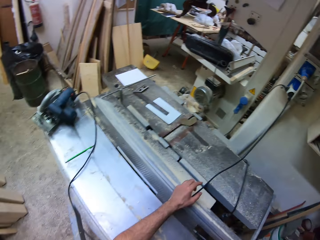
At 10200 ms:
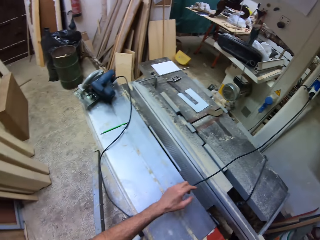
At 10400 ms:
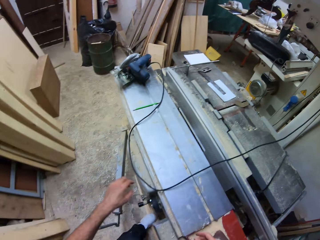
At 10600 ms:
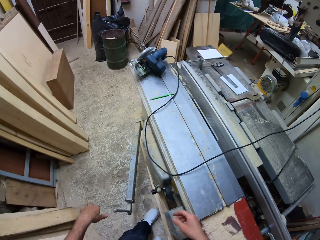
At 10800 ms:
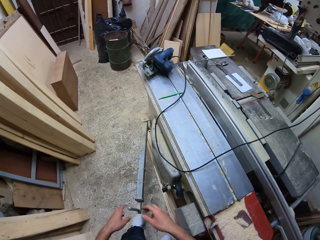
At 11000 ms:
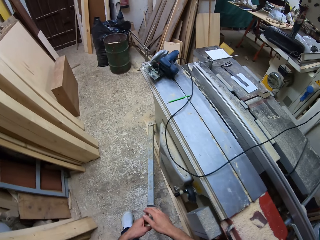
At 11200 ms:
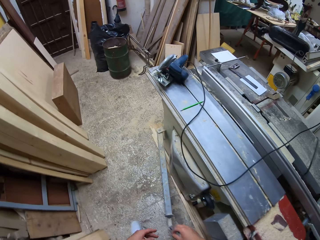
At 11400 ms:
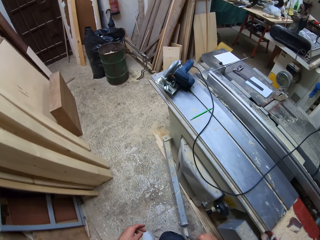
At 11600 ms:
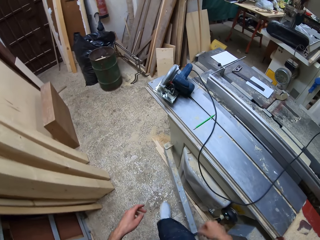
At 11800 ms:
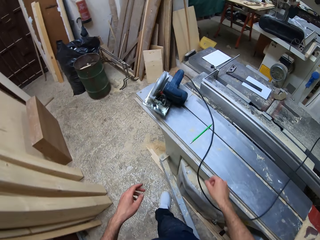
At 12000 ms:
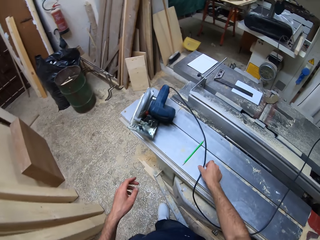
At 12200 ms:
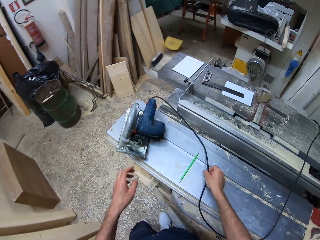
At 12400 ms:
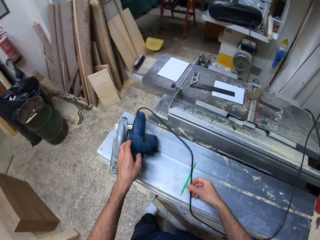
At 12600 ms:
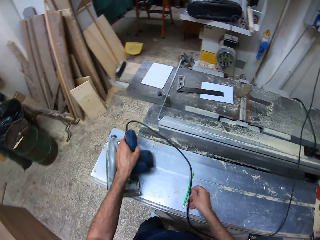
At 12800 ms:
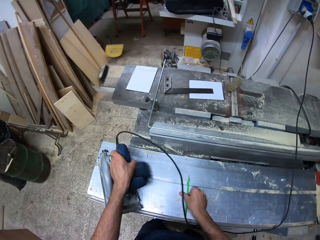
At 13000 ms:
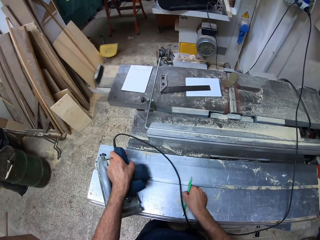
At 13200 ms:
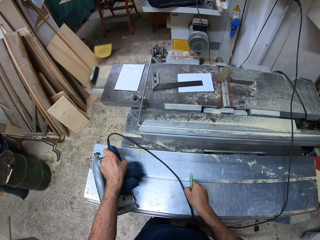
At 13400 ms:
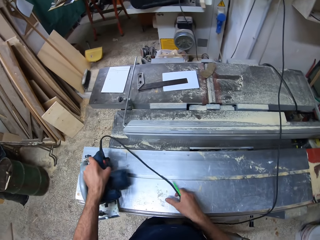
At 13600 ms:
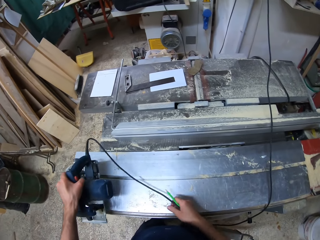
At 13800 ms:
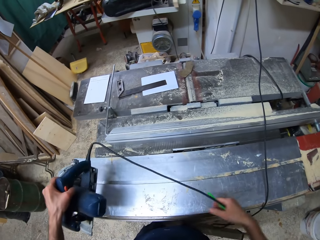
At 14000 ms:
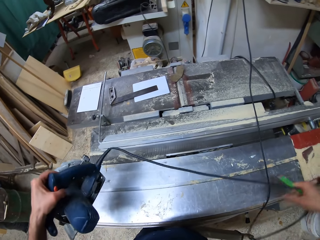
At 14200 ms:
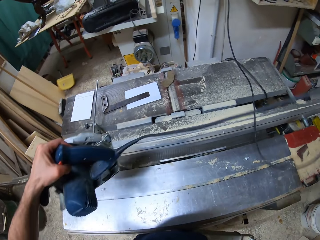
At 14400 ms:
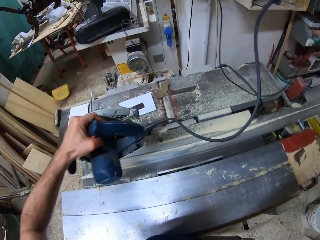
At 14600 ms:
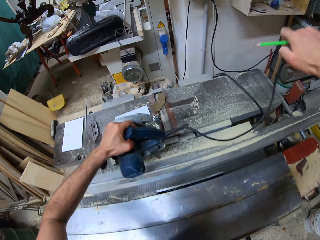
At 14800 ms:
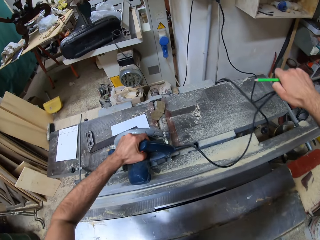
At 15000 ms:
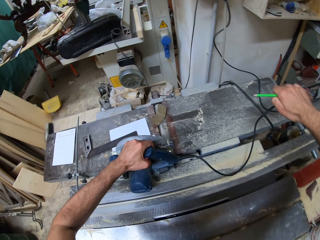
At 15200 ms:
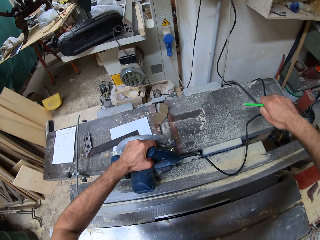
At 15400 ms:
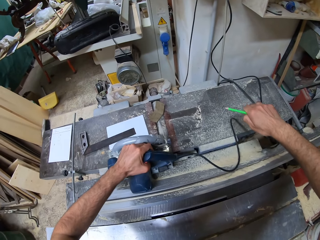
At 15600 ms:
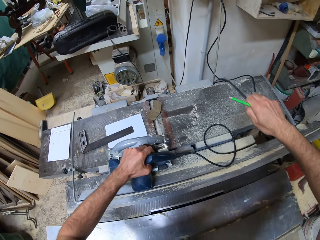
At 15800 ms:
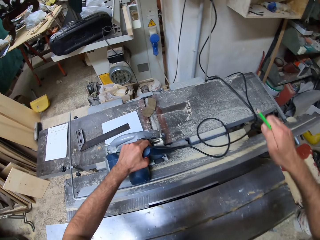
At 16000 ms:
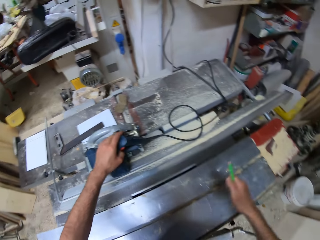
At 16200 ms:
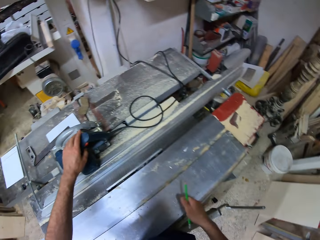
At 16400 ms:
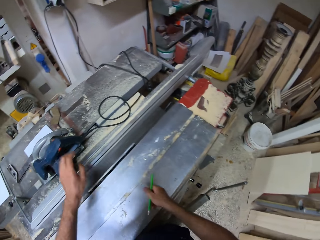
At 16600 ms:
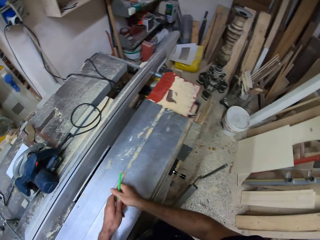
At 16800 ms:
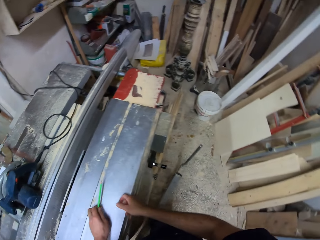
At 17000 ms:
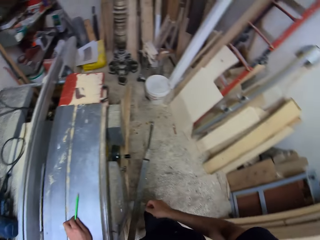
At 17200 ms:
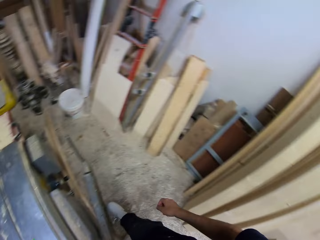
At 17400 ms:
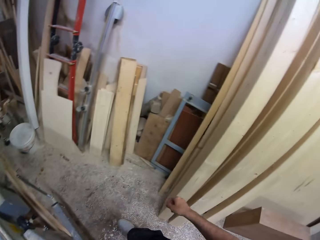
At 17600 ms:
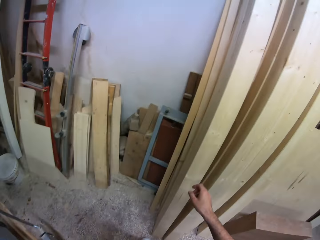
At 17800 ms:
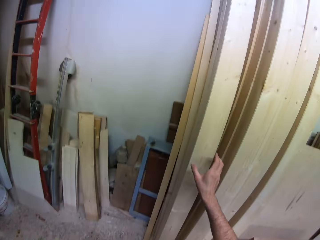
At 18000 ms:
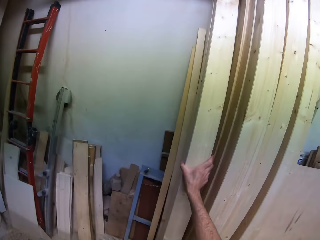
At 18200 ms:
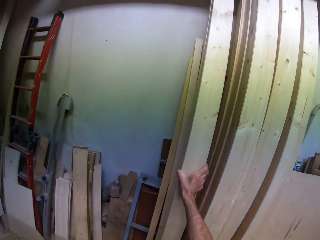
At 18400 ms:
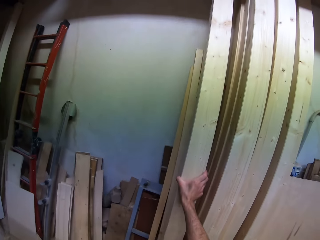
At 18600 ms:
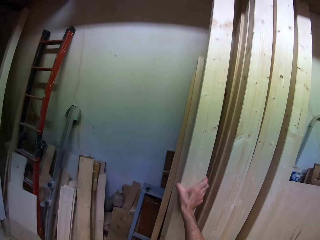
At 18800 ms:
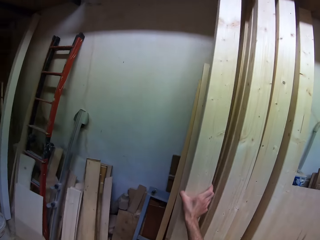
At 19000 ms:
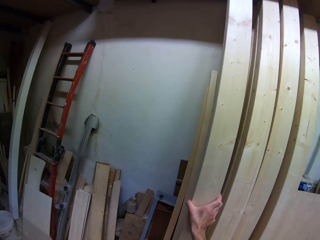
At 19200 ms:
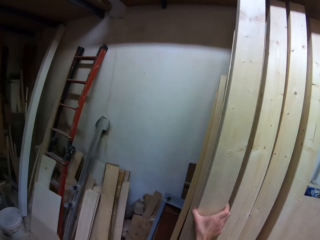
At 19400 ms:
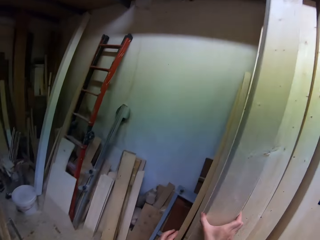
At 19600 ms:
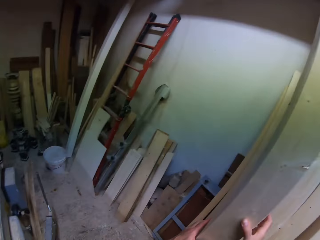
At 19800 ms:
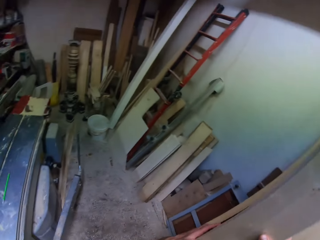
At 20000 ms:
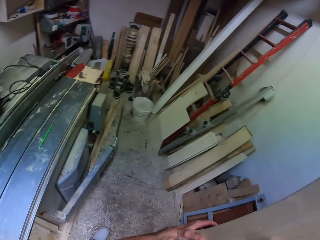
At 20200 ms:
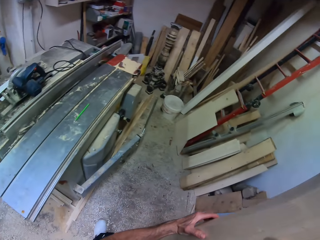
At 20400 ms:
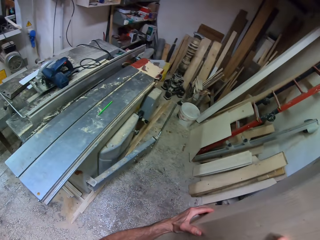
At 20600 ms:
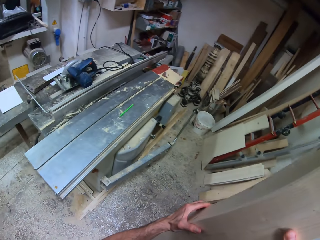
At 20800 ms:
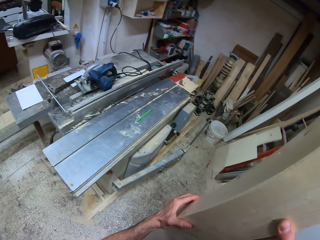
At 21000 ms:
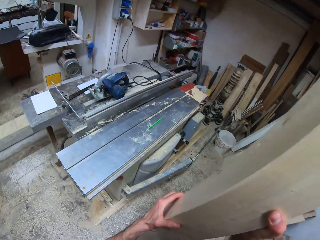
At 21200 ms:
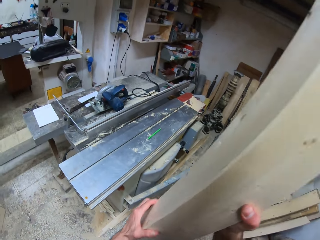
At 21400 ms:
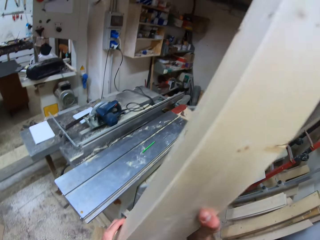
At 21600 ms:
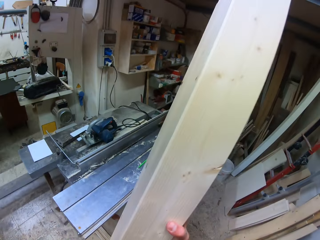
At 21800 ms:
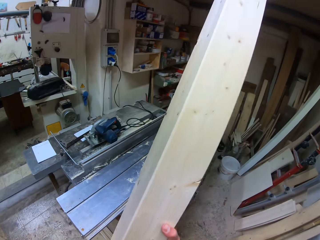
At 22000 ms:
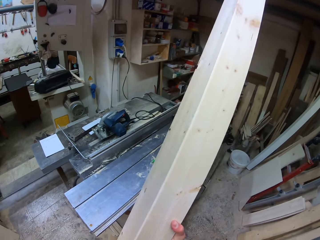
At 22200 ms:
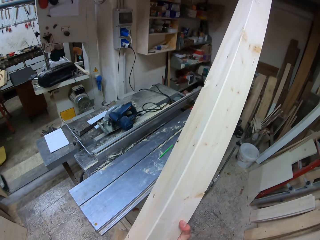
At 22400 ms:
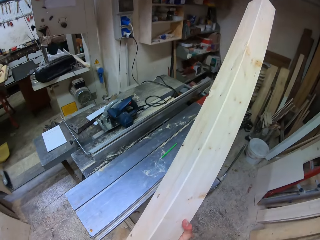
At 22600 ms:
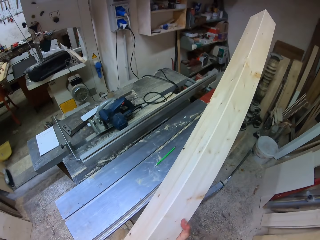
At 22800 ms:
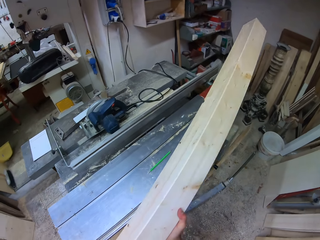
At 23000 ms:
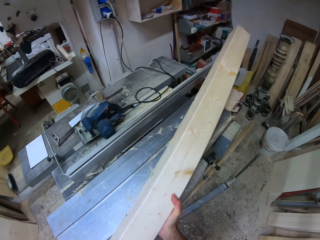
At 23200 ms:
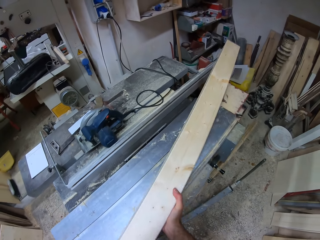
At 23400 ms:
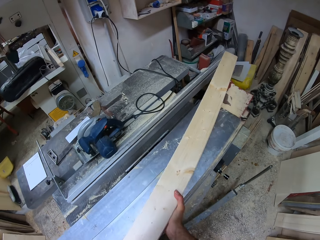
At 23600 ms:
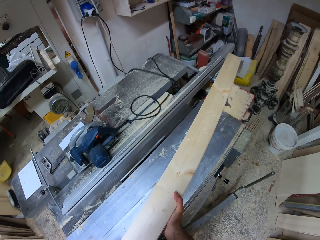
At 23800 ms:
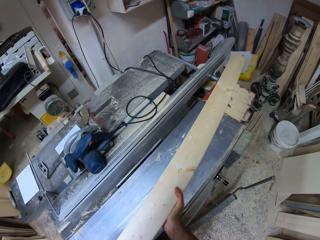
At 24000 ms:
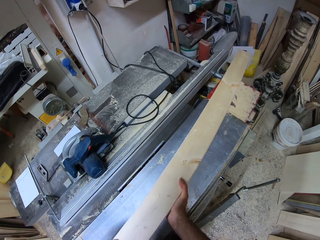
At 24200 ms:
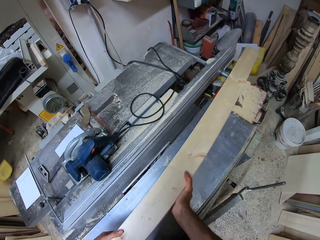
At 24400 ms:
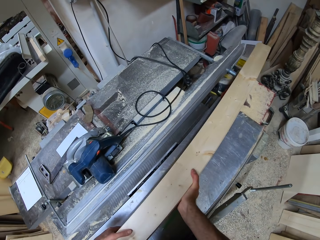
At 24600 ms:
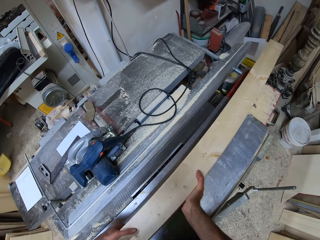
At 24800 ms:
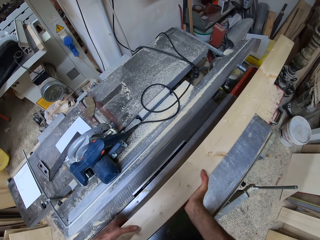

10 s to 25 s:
The camera wearer walks in the workshop. He picks up the sawing machine from the metal workbench with his left hand. He picks up a carpenter pencil from the metal workbench with his right hand. He drops the sawing machine on the metal workbench with his hands. He transfers the carpenter pencil from his right hand to his left hand. He drops the carpenter pencil on the metal workbench with his left hand. He picks up wood with his right hand. He carries the wood with both hands. He puts the wood on the metal workbench with his hands.

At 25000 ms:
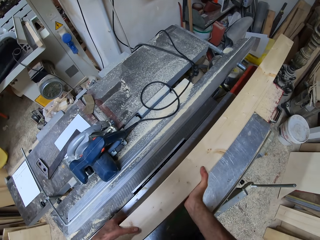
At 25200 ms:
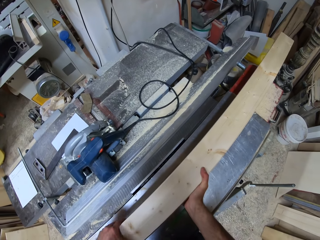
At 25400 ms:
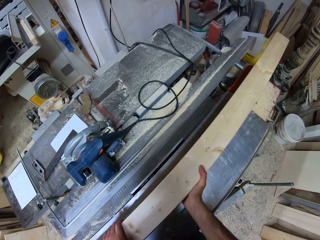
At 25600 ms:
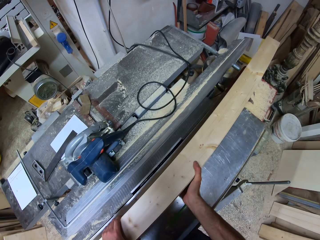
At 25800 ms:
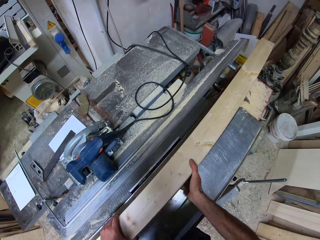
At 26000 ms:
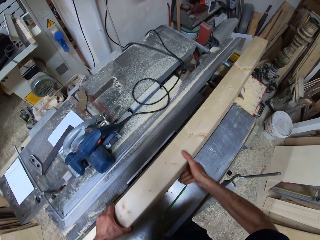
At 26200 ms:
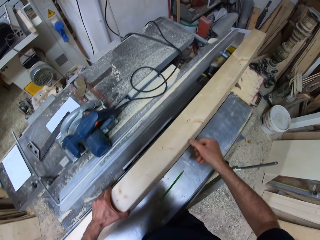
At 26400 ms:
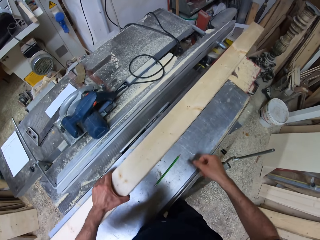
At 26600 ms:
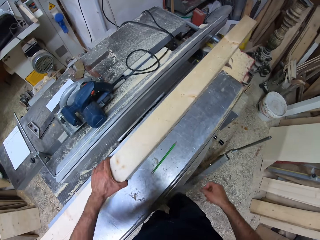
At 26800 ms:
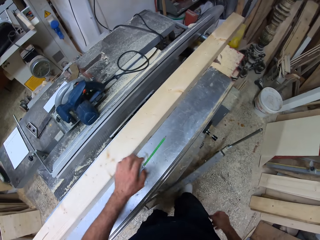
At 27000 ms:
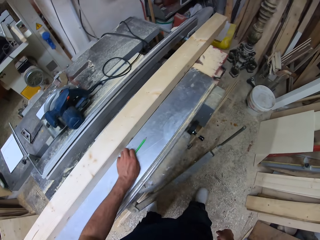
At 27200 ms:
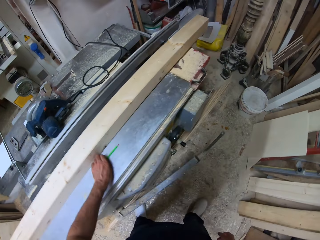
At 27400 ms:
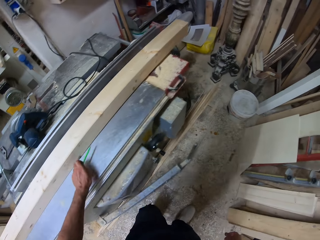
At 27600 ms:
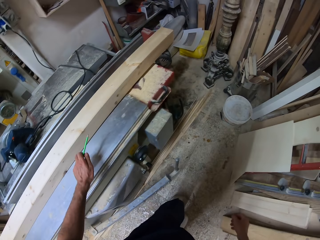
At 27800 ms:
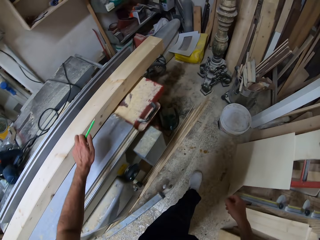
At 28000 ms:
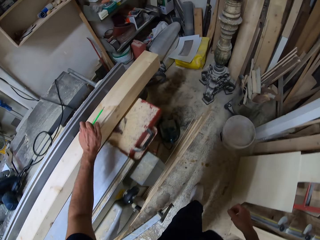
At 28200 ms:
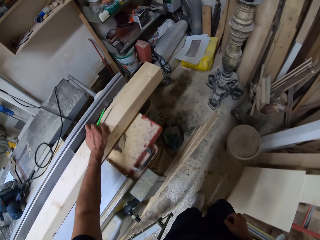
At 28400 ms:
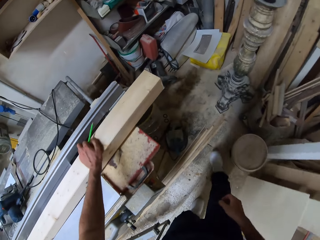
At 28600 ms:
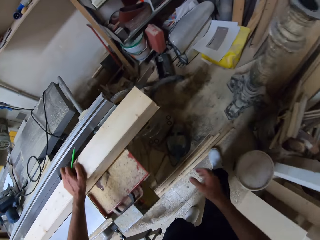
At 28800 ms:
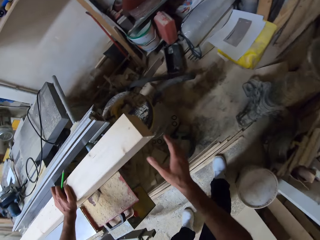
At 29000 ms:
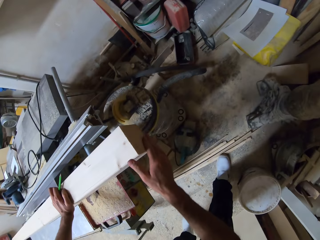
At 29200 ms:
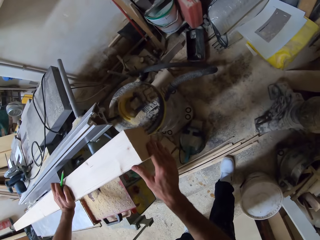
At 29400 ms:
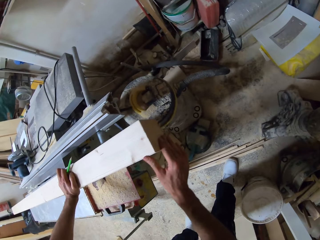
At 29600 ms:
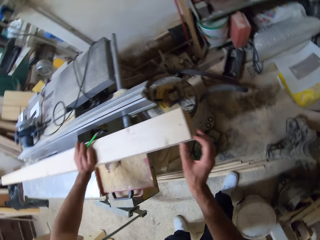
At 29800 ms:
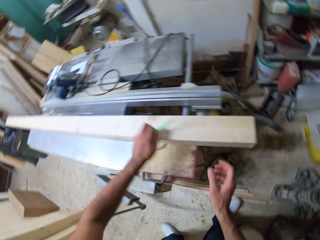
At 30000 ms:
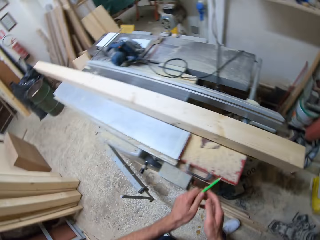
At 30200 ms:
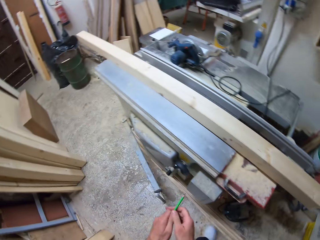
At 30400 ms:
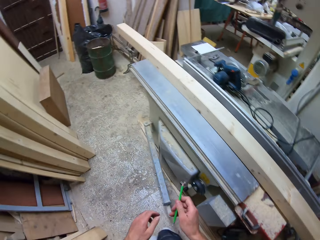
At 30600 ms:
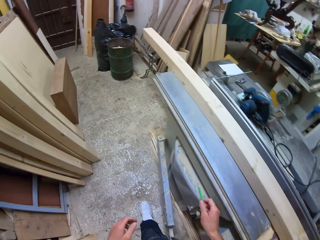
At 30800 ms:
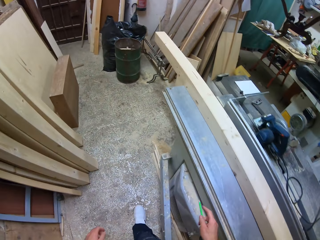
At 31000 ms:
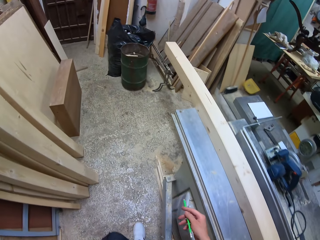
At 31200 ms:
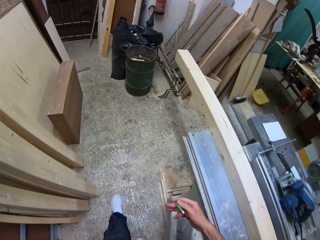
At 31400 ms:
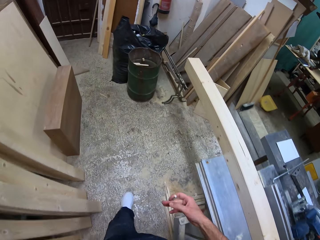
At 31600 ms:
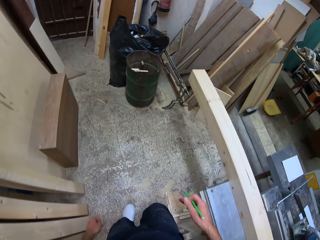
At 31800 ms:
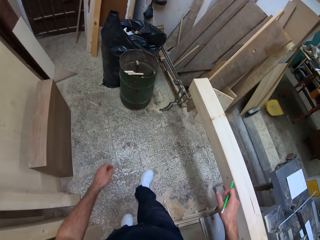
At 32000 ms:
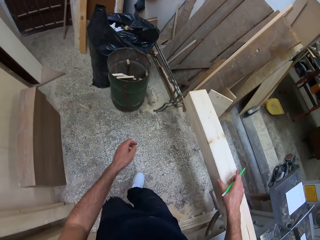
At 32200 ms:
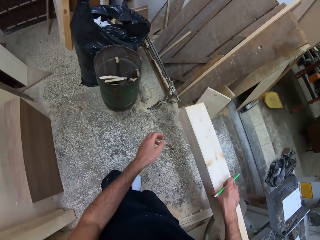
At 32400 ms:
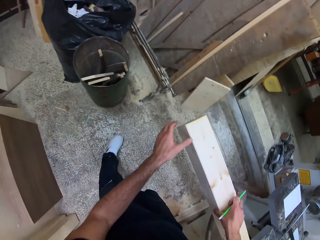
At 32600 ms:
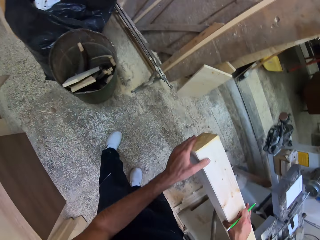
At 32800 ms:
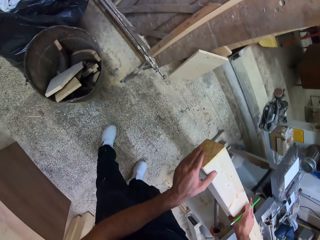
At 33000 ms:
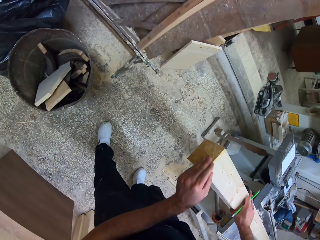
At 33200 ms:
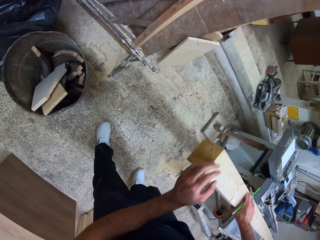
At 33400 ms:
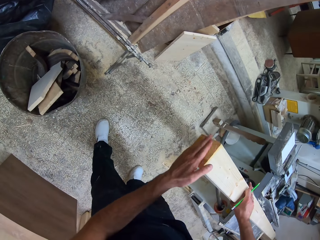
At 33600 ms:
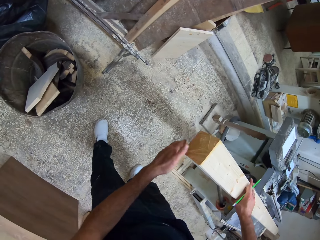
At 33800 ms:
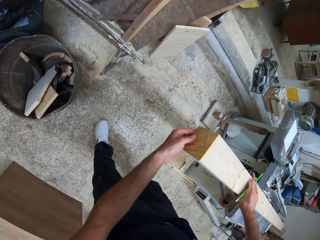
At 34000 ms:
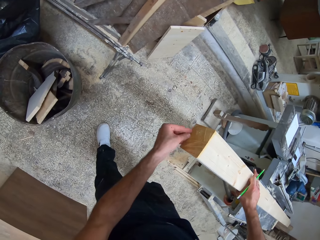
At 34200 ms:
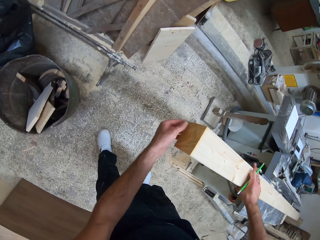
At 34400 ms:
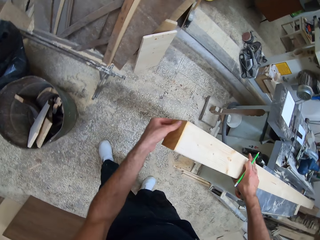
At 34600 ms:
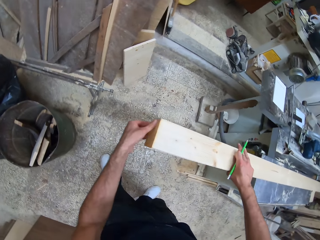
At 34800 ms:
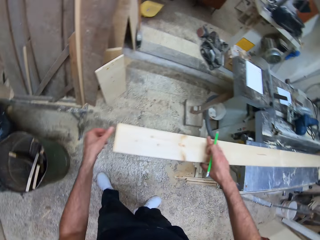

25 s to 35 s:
The camera wearer walks in the workshop. He picks up the carpenter pencil from the metal workbench with his left hand. He touches the wood. He touches the wood tip. He cleans the wood with his right hand. He cleans the wood tip with his left hand.
